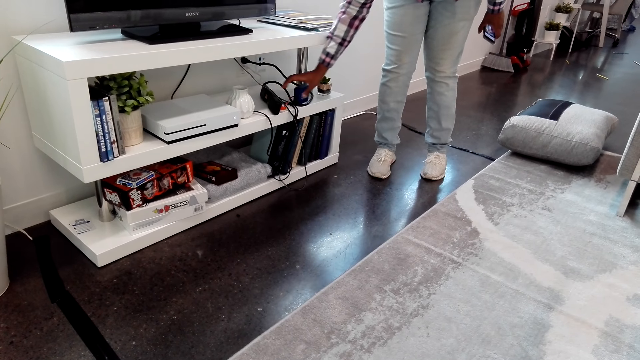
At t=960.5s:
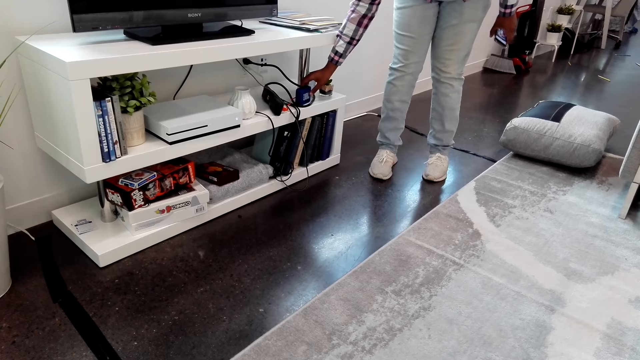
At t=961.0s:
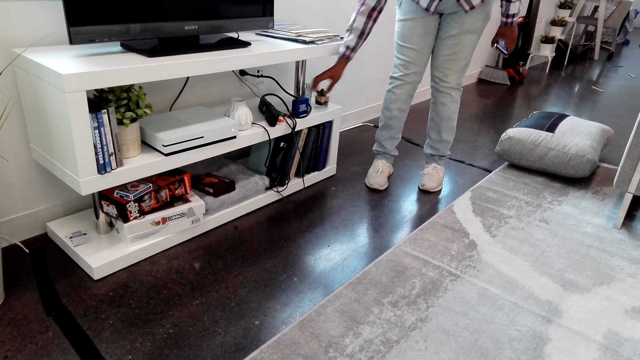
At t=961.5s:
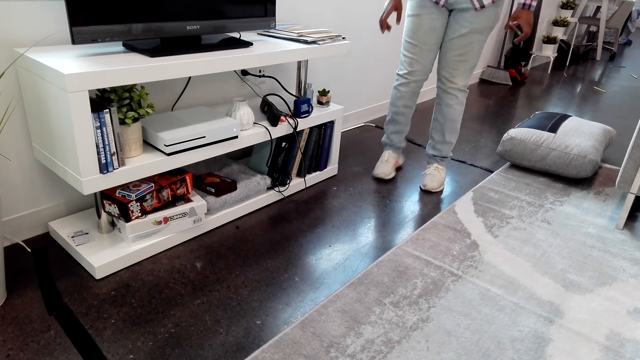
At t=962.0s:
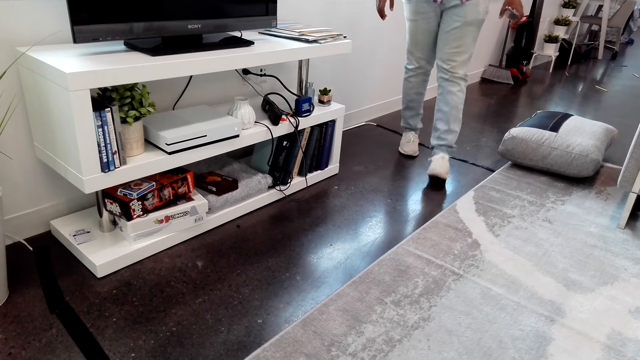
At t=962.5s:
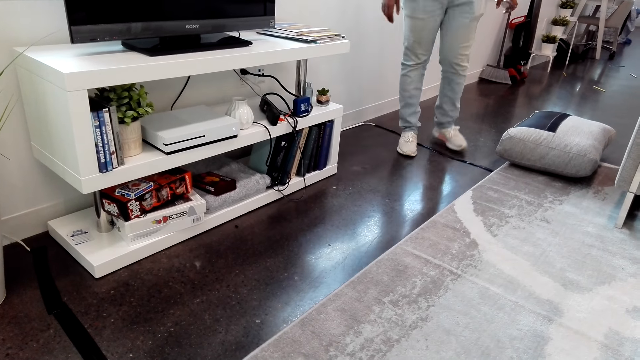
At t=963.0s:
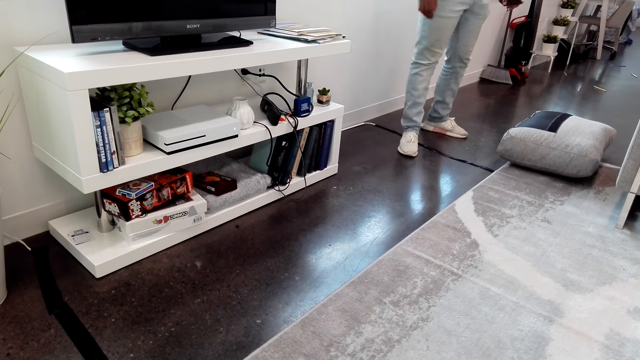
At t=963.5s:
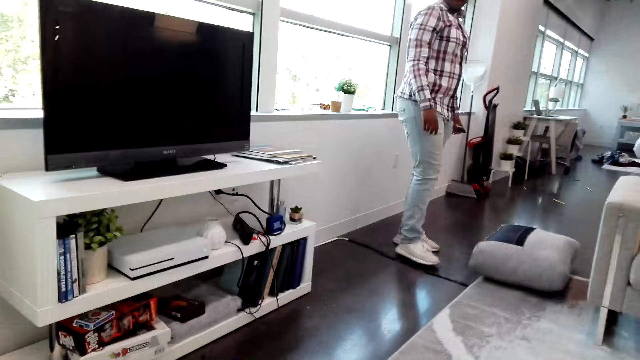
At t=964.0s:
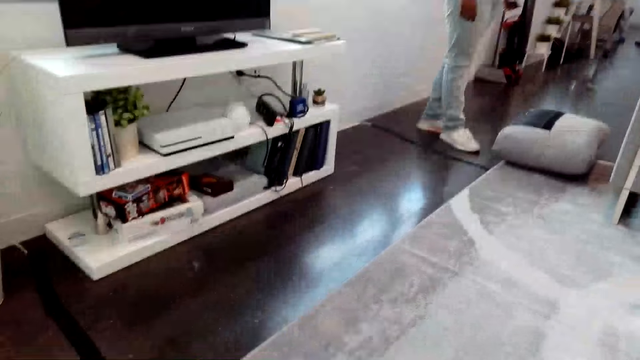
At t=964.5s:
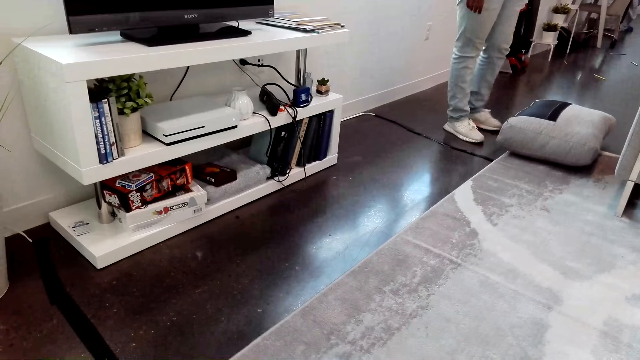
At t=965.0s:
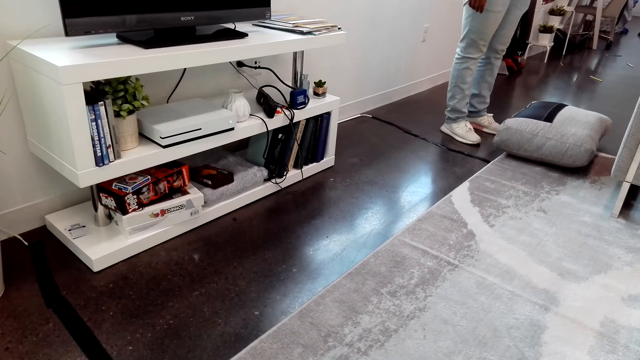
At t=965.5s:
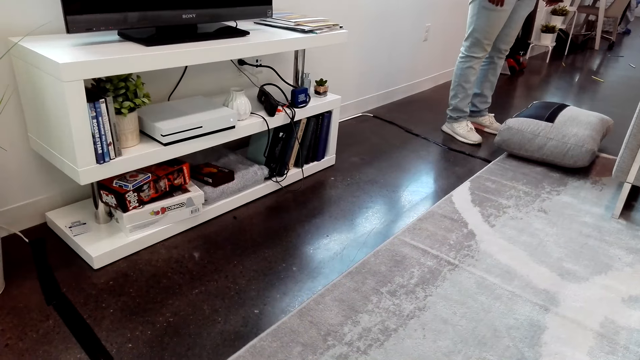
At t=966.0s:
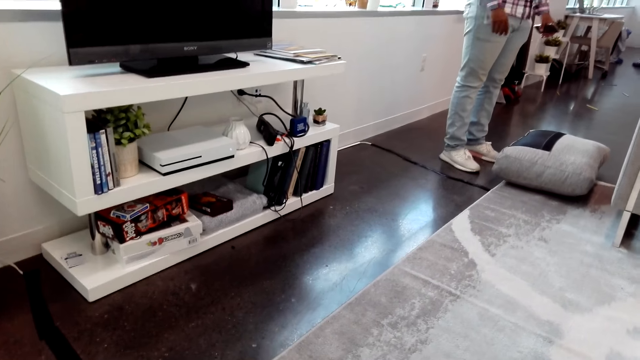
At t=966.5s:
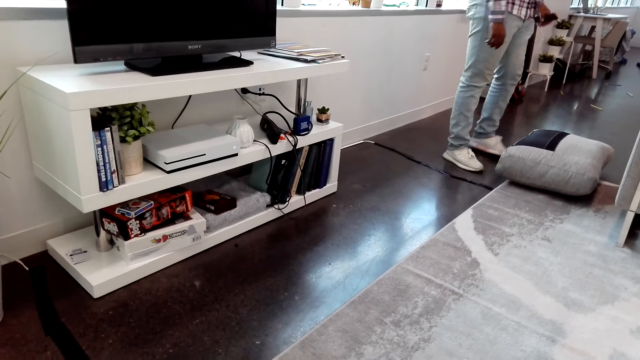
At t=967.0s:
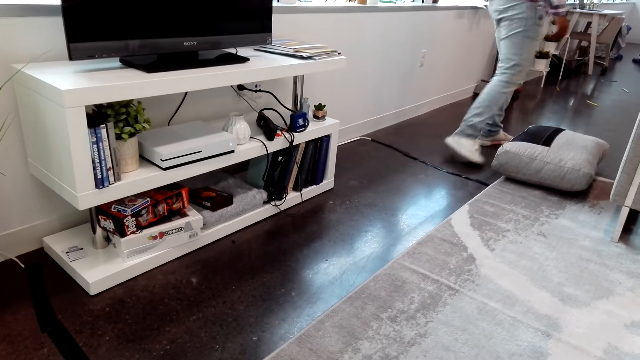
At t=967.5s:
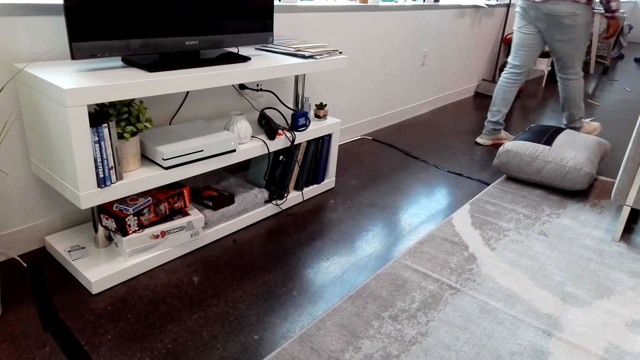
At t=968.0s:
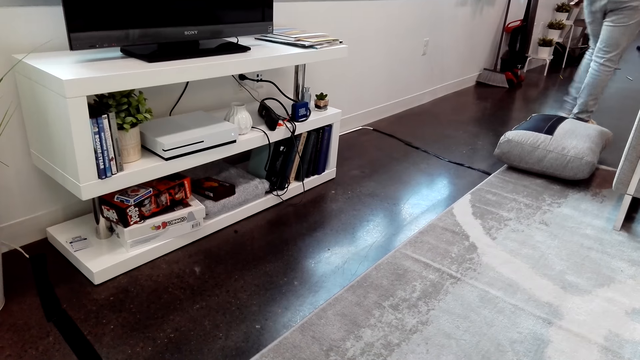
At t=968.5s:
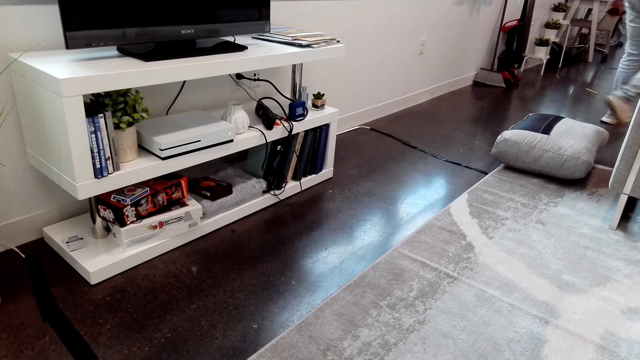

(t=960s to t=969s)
A man walks around the house. The man converses with the camera wearer.

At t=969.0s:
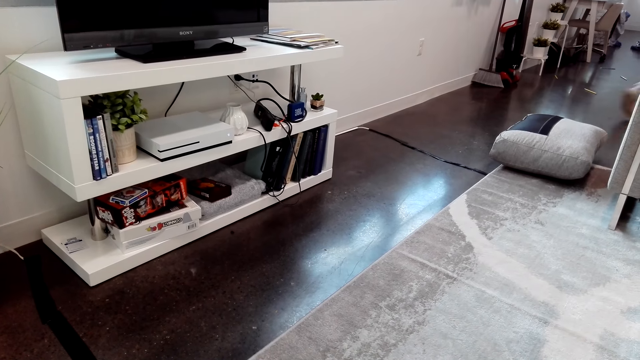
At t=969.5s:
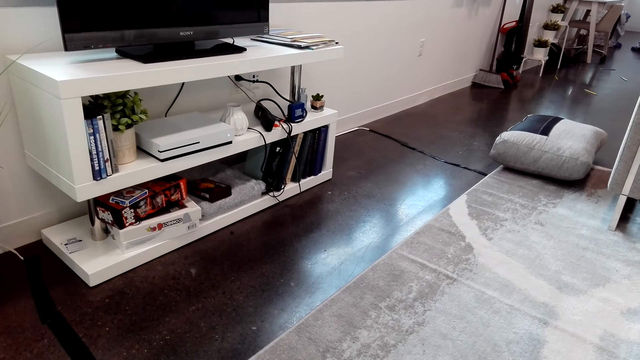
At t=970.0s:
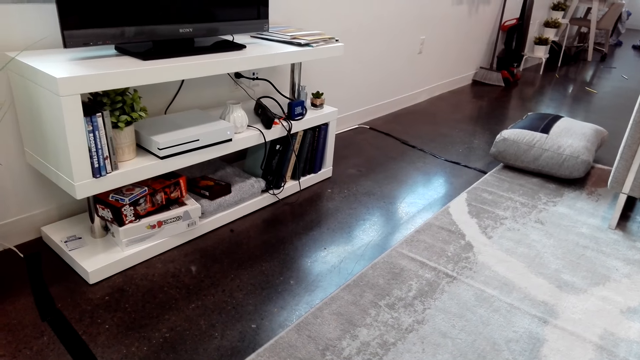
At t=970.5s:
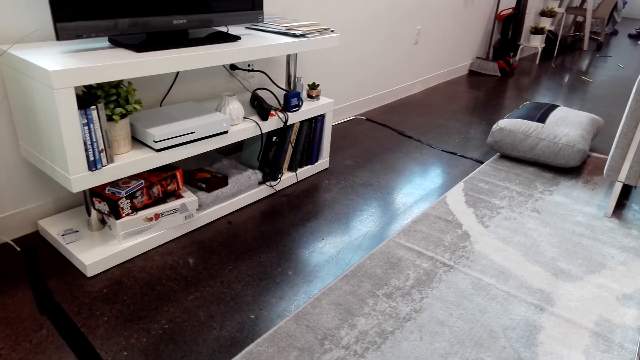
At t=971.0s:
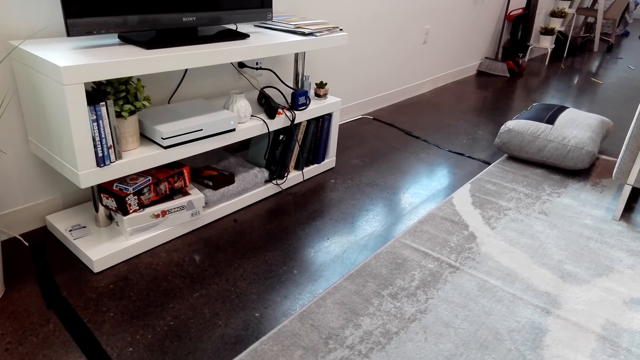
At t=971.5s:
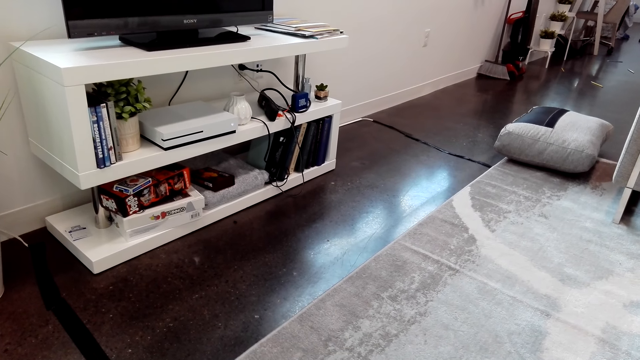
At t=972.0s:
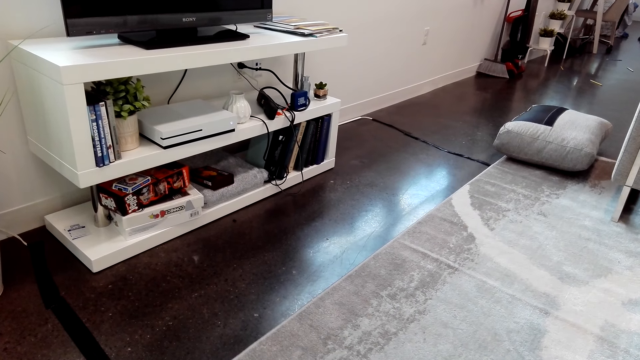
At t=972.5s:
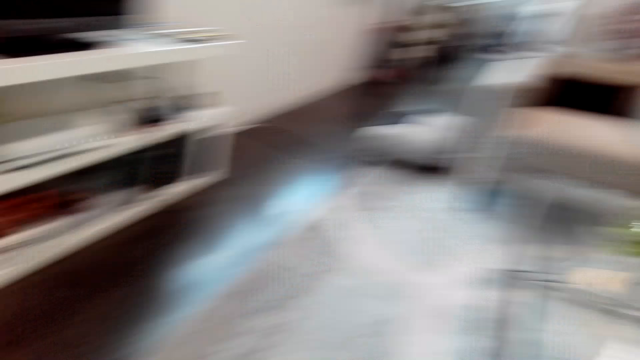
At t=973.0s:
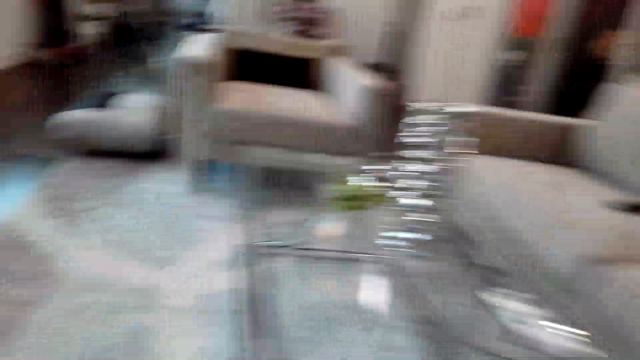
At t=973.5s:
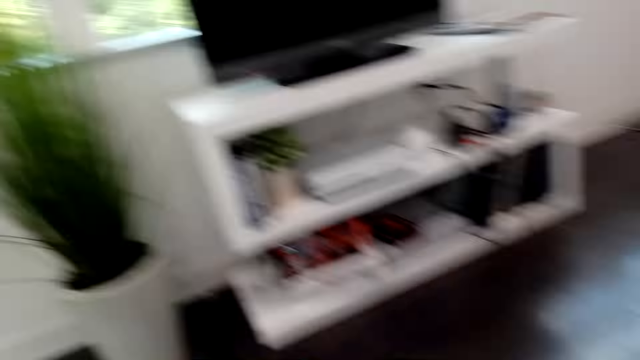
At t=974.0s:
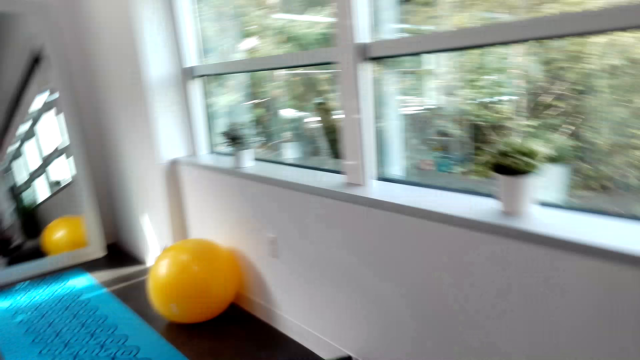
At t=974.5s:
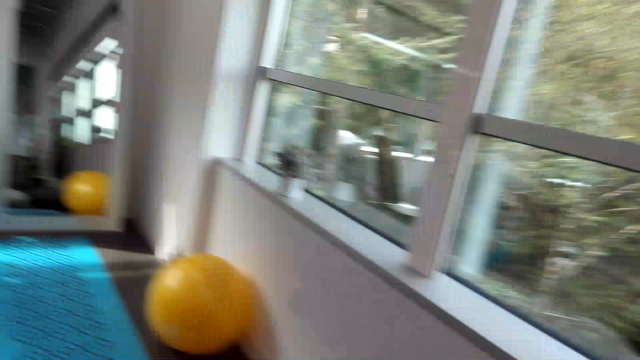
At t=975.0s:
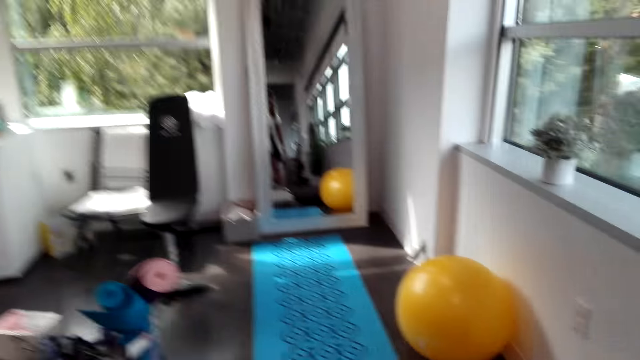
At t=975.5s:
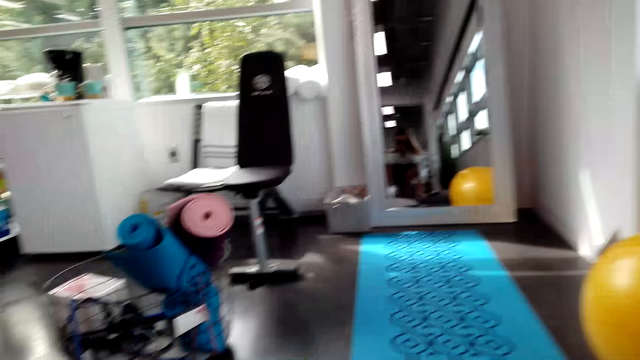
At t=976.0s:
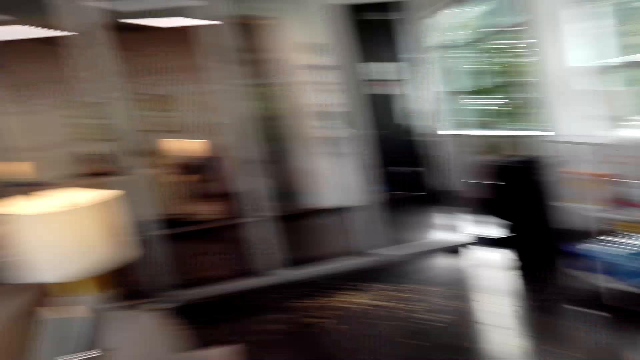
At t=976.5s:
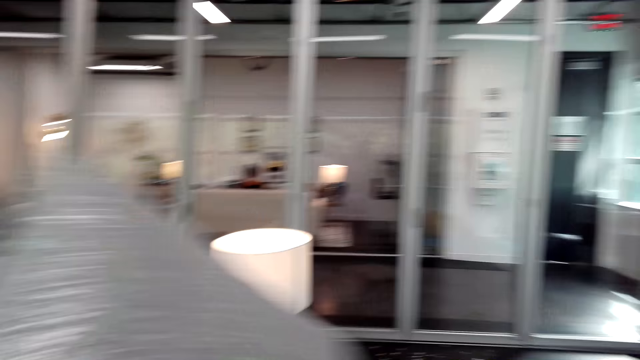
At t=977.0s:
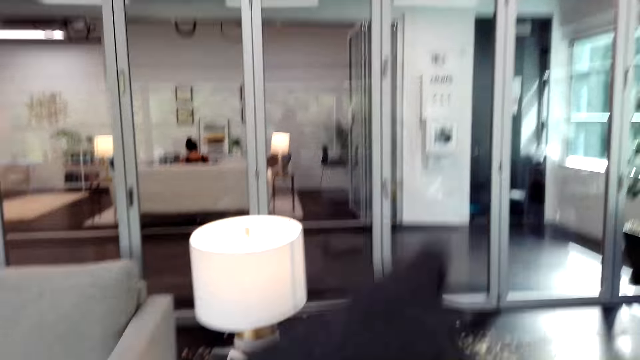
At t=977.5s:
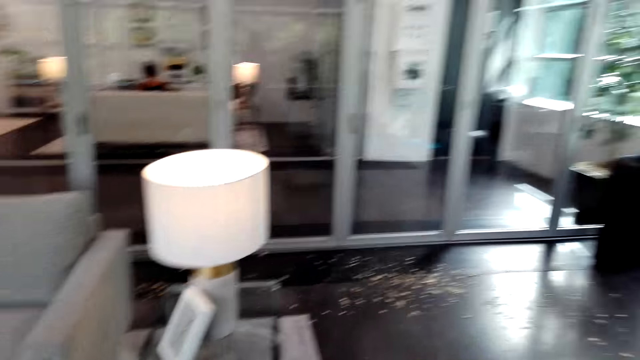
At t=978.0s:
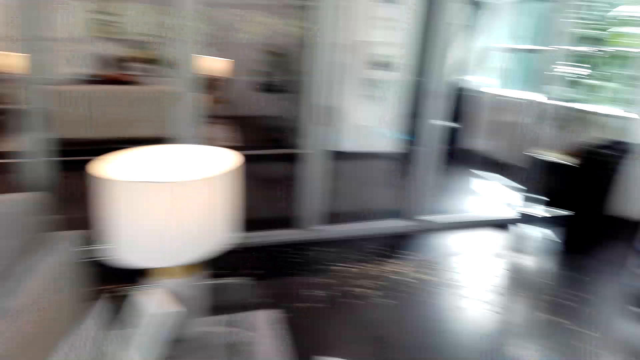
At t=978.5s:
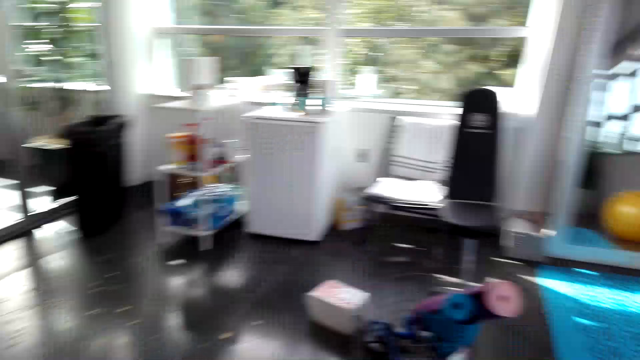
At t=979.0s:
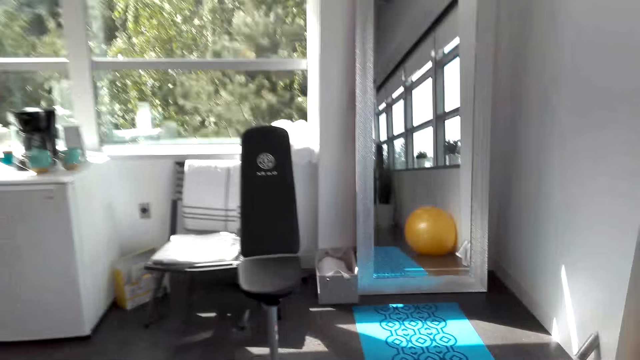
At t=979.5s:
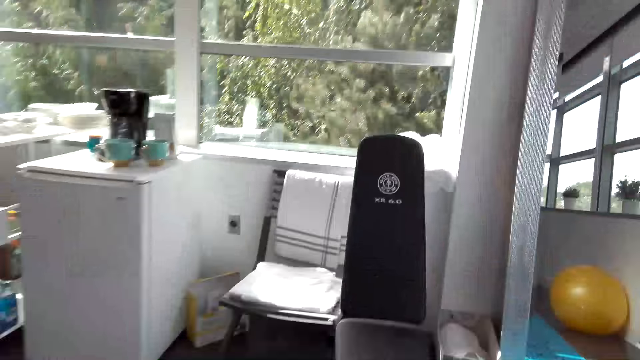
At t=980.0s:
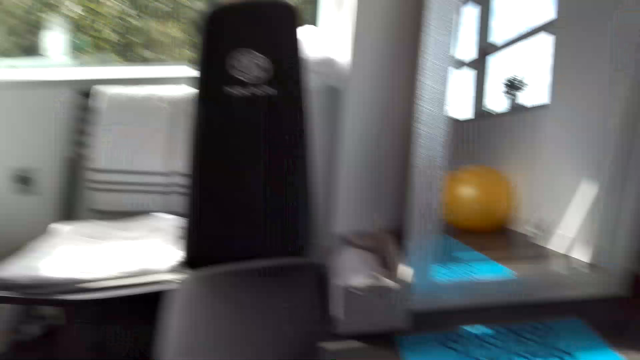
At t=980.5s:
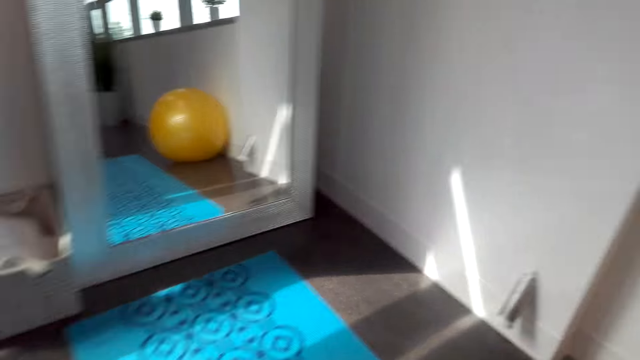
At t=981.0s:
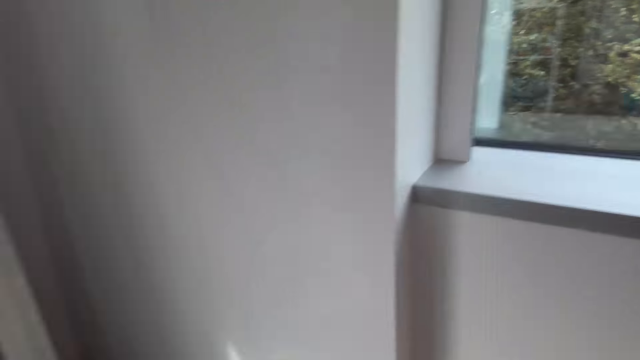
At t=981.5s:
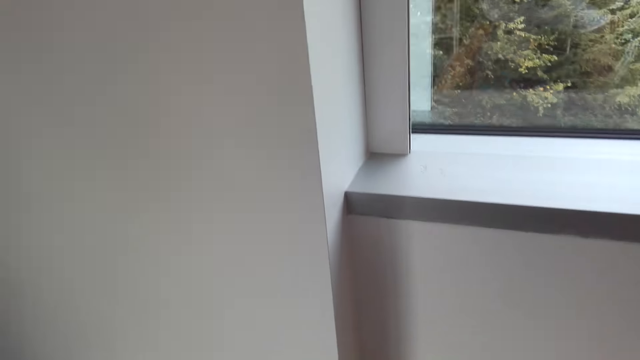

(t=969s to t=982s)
The camera wearer looks around the house. They walk around the house. They collect pillows. They converse with a man. The man converses with the camera wearer.
